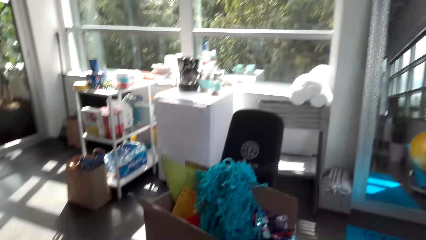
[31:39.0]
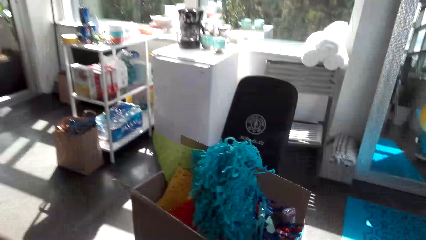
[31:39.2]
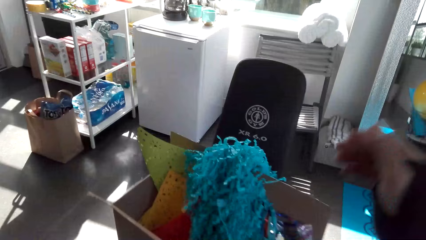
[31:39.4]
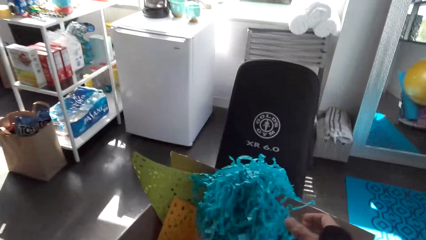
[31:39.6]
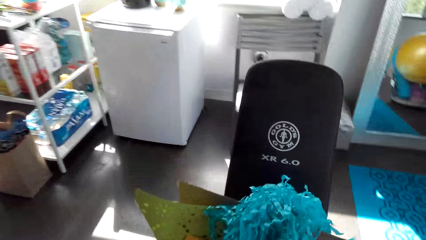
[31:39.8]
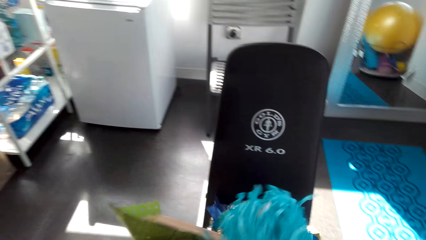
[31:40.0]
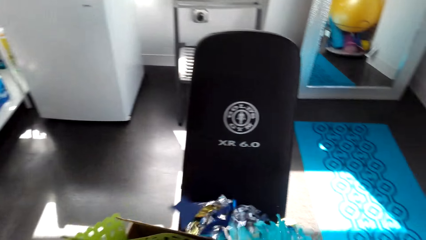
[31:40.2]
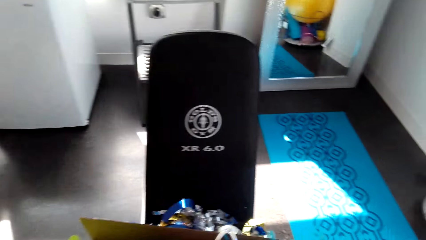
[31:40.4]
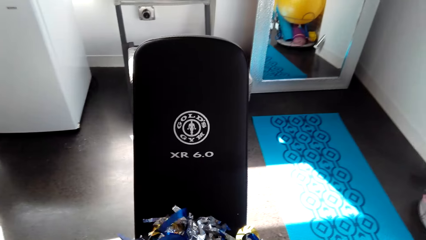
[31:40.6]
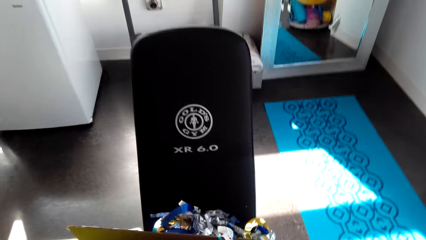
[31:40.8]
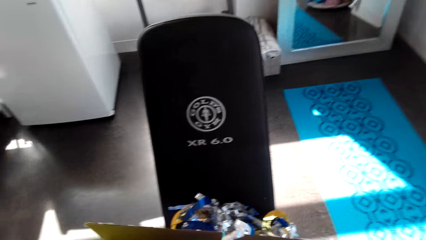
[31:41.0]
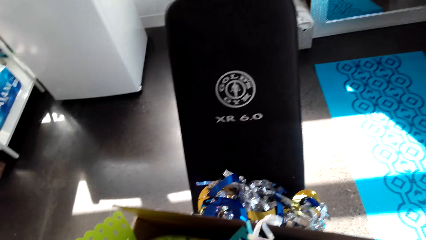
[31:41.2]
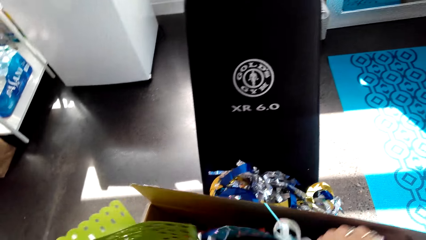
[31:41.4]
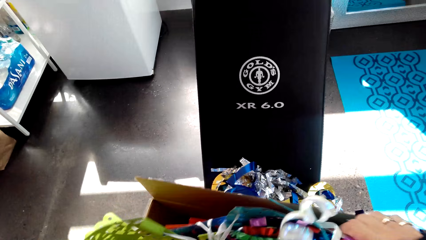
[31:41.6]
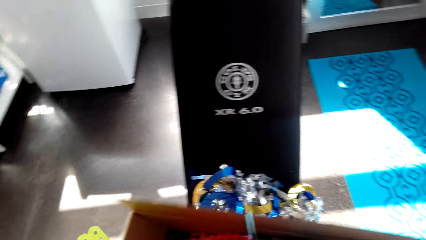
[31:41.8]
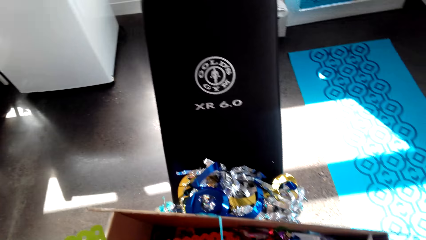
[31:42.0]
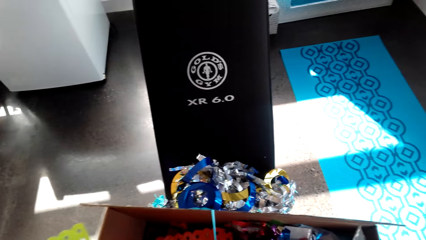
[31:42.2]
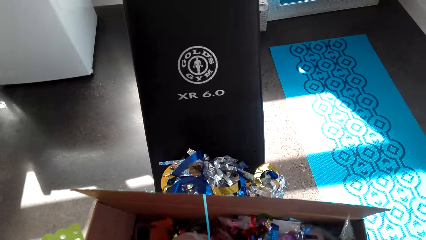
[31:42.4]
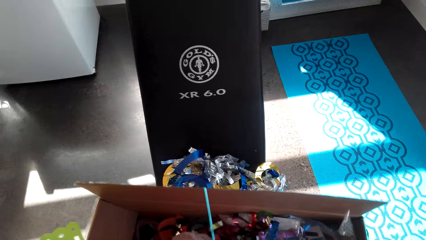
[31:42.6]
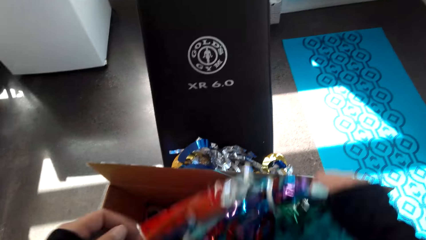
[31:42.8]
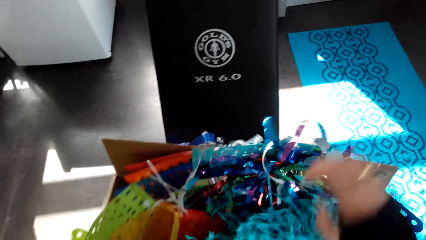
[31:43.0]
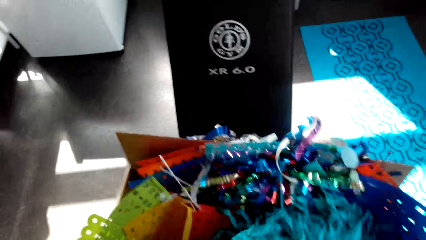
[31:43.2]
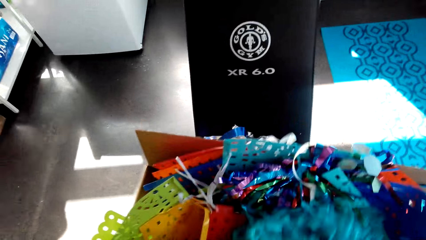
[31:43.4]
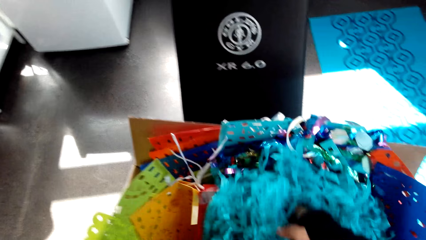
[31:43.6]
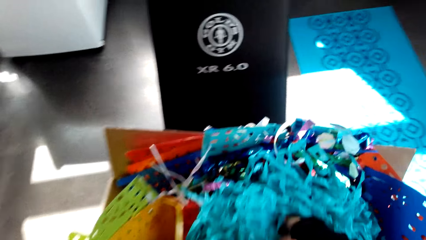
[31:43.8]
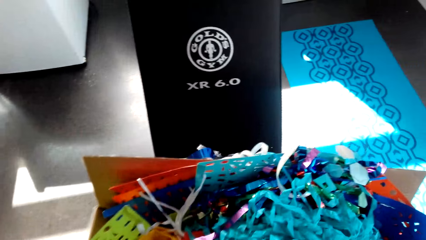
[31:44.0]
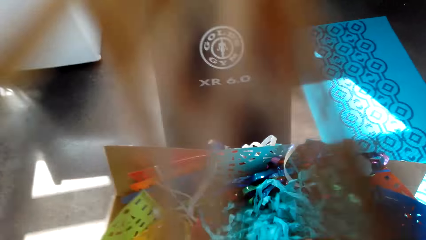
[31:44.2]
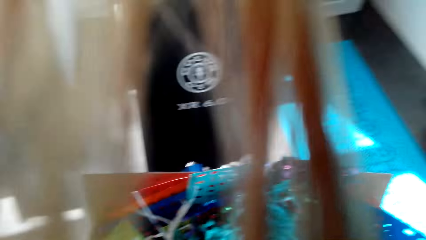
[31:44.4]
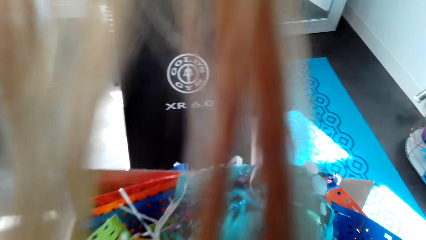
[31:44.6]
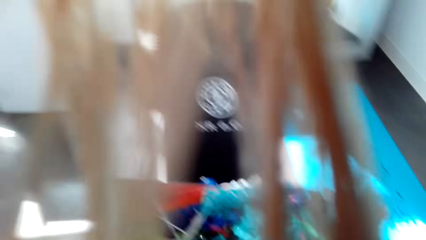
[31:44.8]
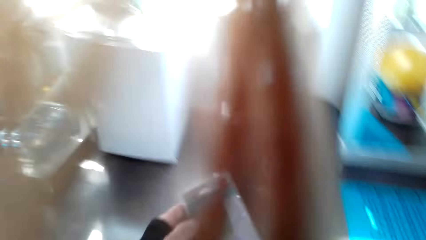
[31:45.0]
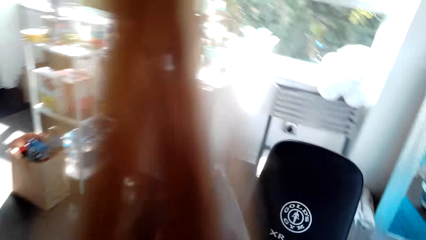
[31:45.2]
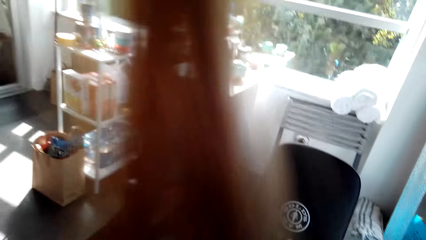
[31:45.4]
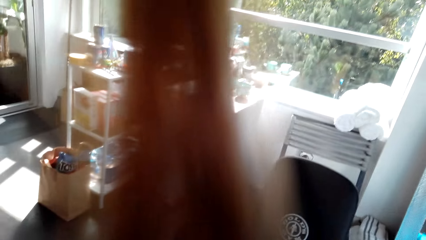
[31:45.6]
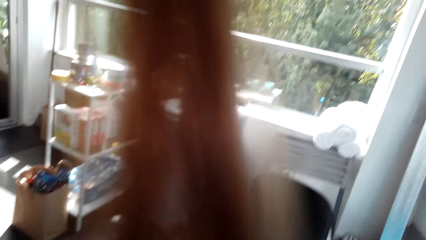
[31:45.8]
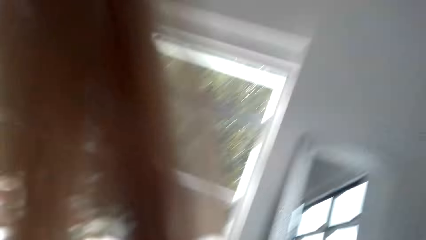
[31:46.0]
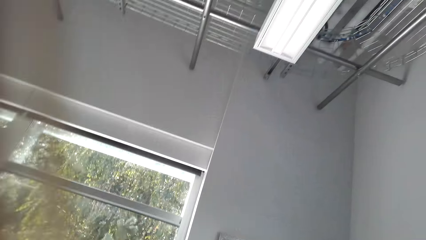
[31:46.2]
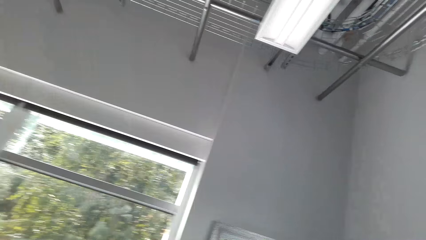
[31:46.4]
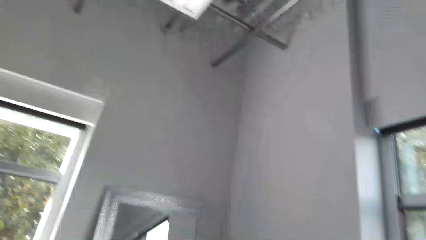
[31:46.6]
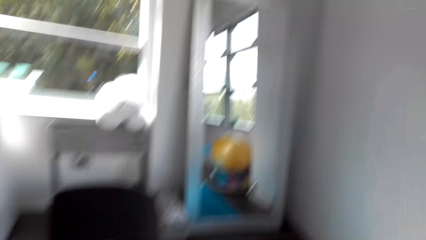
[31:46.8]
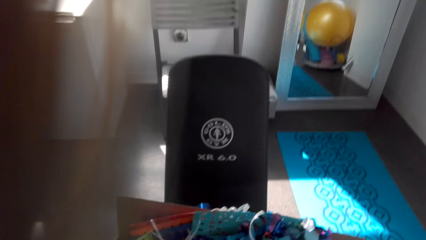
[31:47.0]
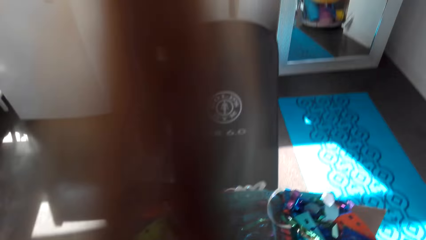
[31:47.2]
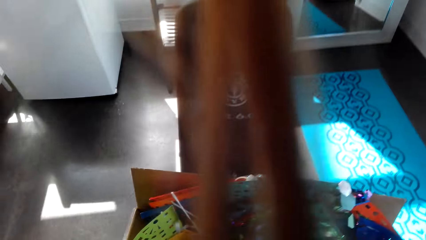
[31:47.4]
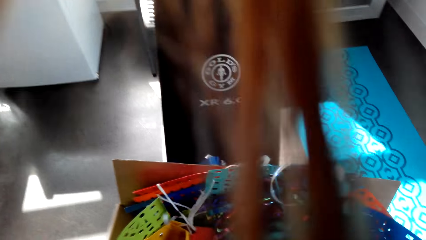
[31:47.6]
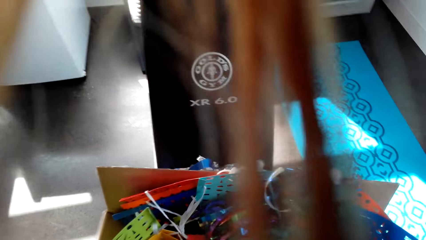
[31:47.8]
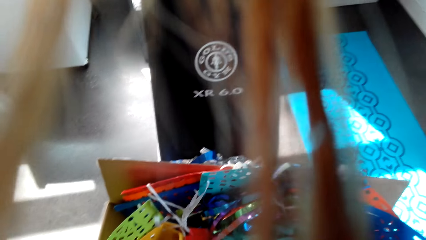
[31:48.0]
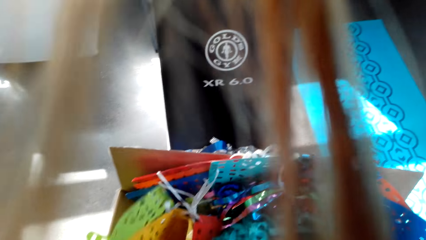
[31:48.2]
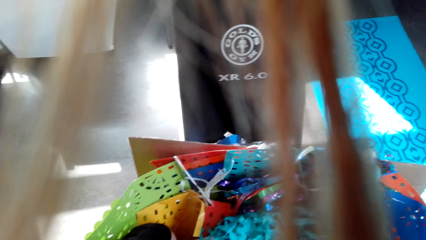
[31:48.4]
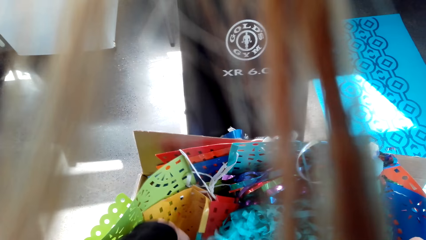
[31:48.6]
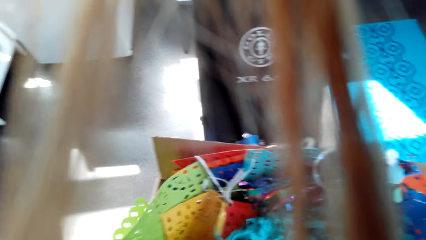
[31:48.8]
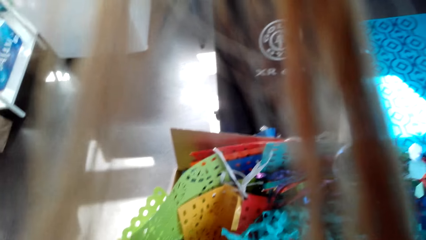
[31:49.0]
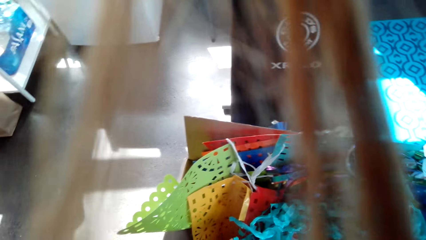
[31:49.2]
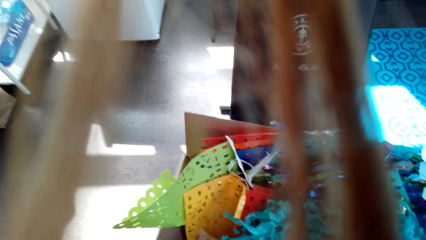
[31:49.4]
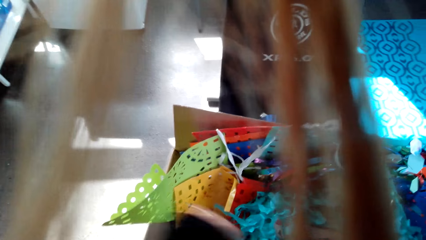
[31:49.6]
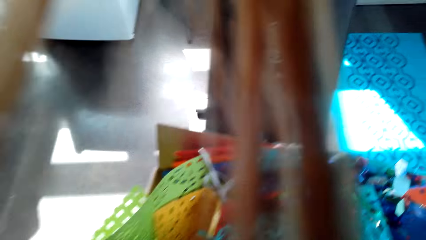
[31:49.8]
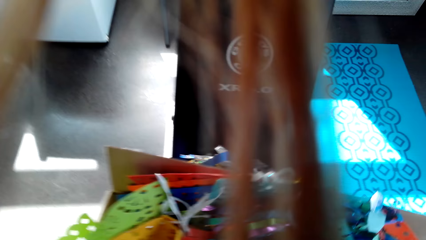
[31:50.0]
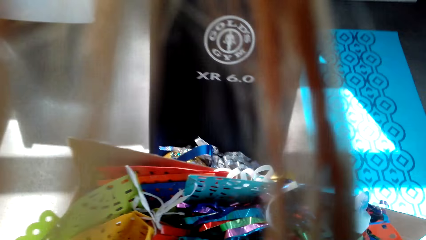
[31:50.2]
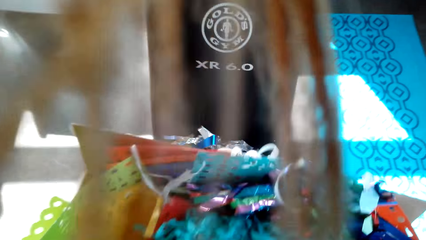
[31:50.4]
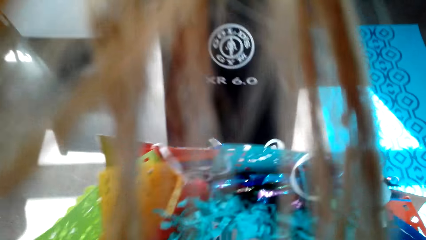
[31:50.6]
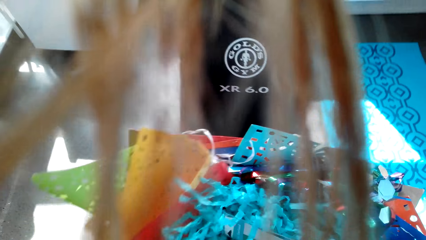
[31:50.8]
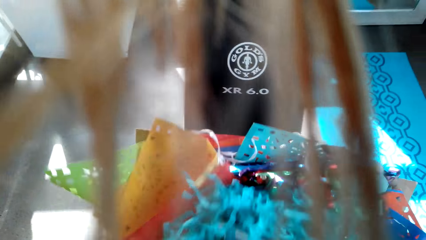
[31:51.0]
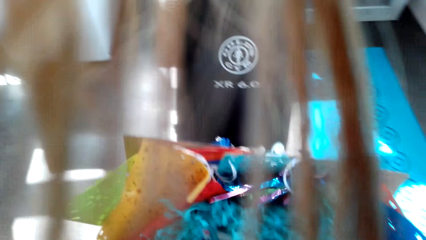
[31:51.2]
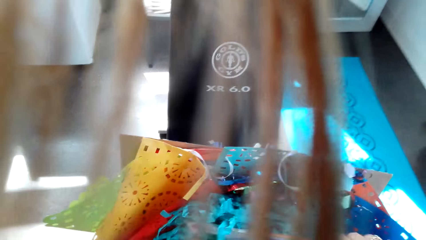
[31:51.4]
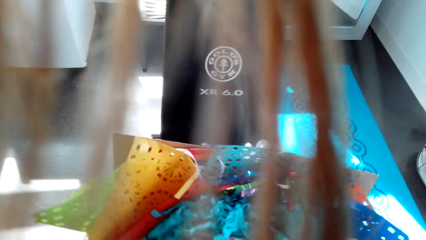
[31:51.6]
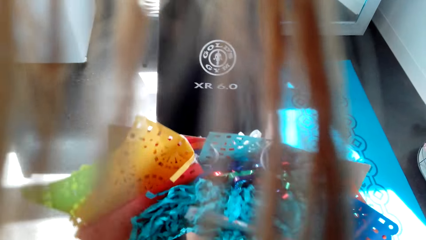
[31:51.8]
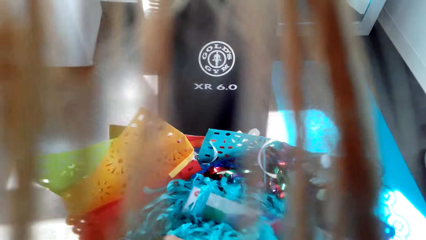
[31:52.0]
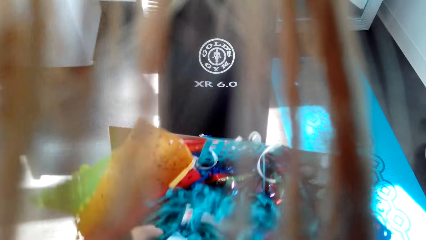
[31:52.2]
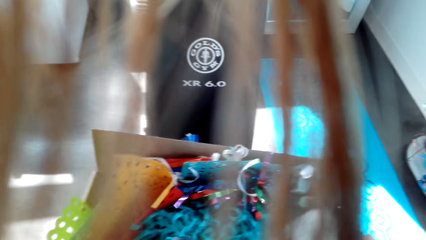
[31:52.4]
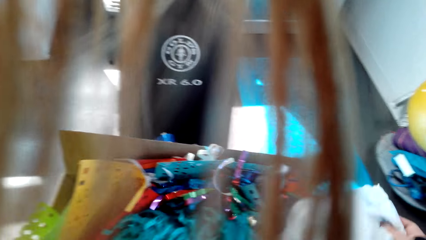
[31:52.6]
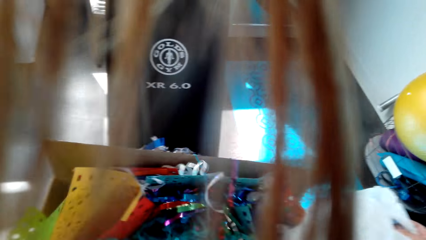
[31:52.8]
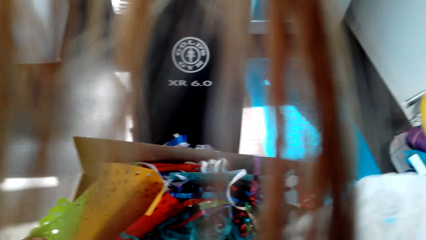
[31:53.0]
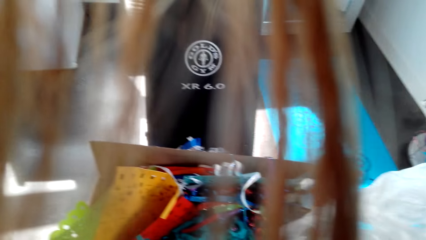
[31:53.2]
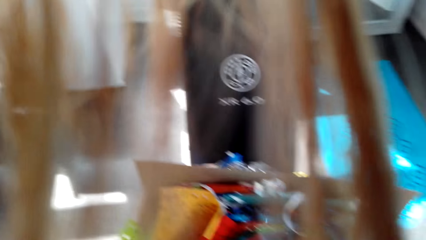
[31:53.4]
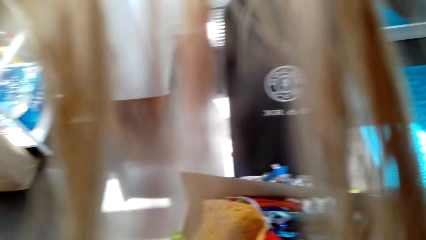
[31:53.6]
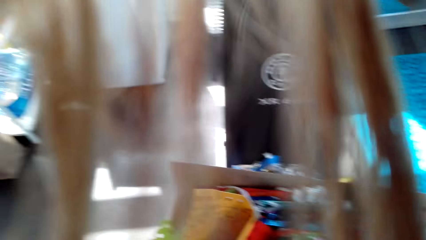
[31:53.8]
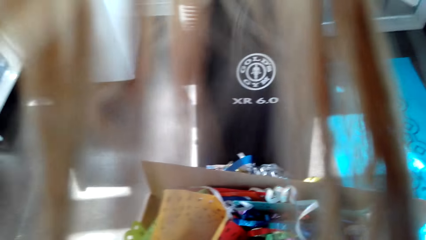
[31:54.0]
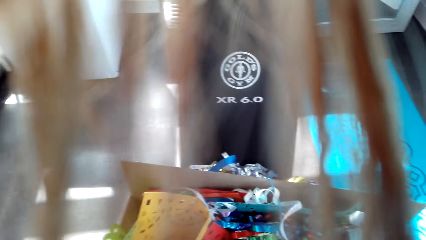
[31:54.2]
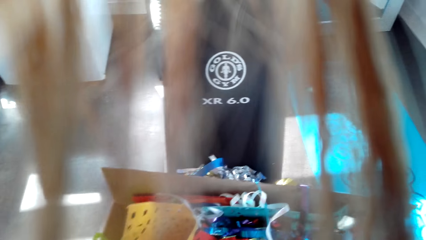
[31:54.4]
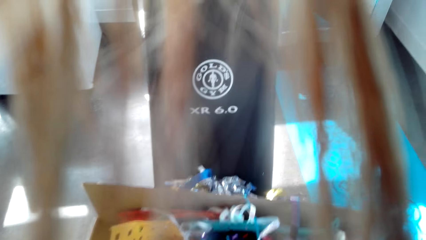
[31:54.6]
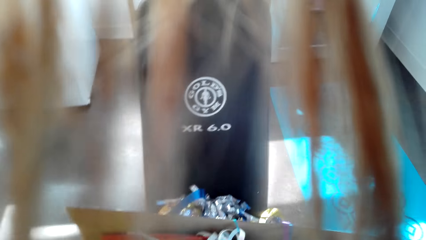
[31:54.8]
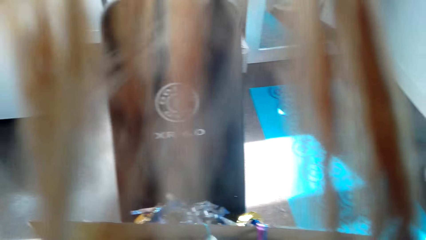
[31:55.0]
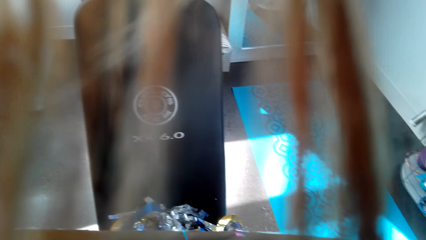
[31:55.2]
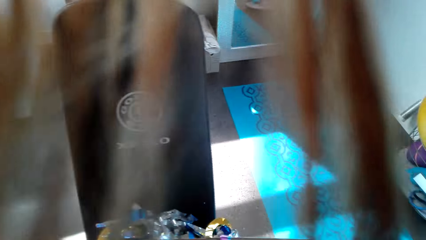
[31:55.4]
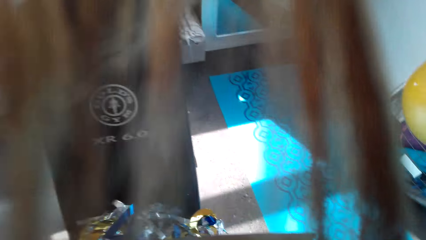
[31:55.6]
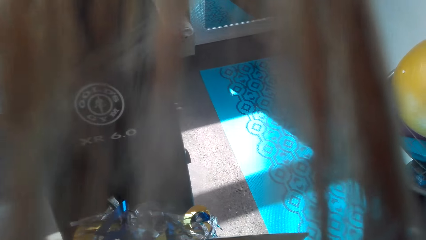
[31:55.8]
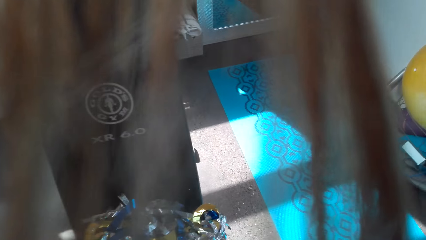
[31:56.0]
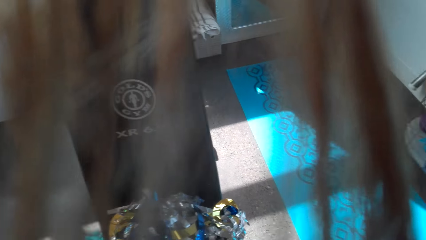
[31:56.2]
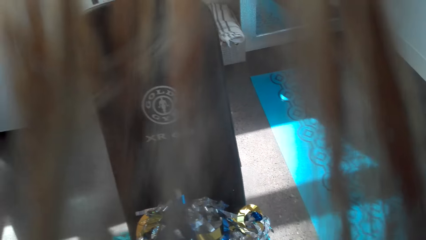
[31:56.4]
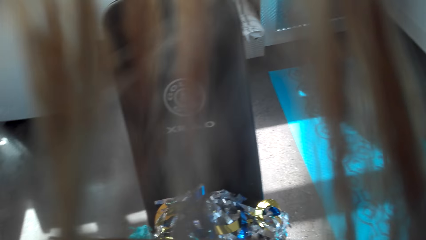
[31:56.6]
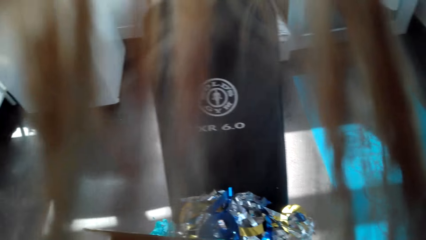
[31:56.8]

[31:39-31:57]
The camera wearer picks up the decorations on the box. They look around. They pick up a decor.
